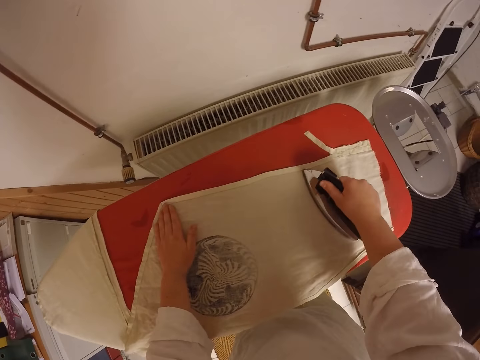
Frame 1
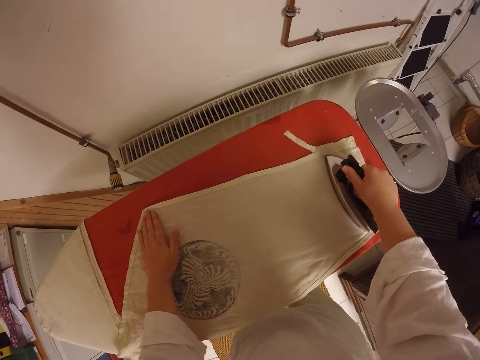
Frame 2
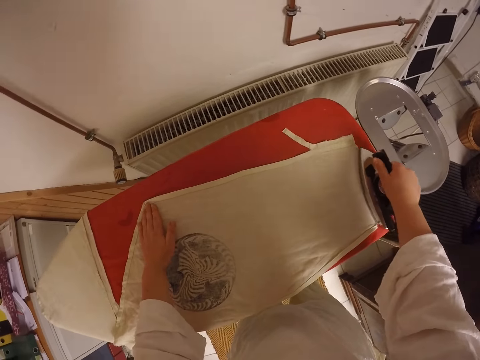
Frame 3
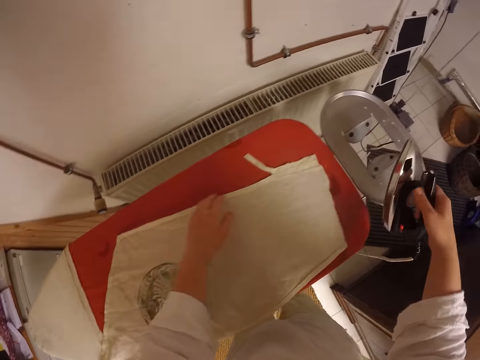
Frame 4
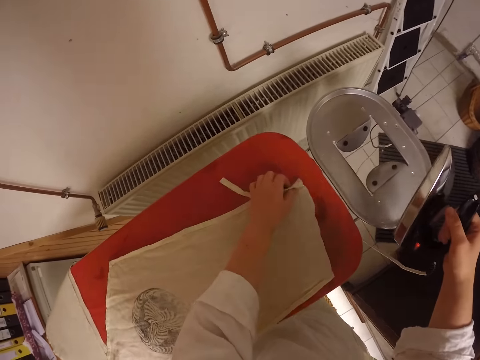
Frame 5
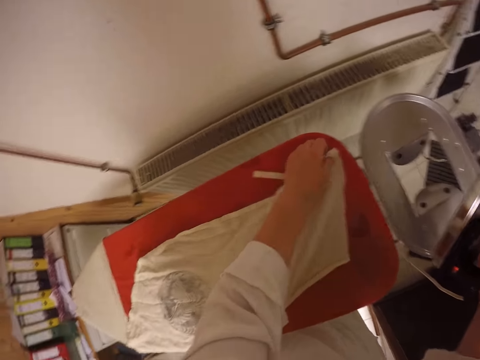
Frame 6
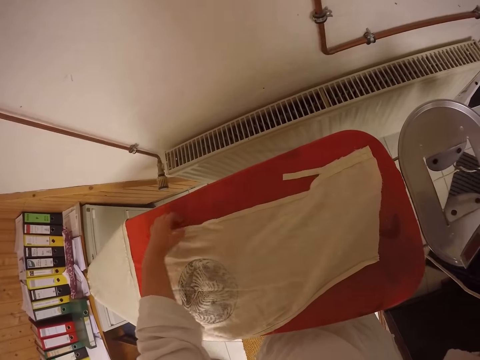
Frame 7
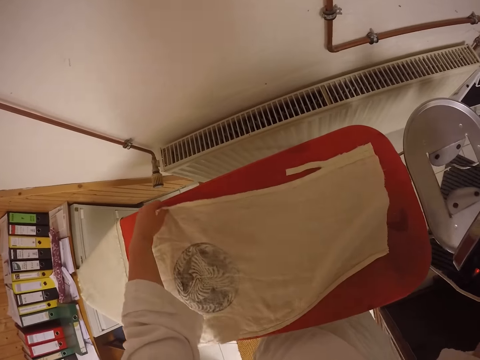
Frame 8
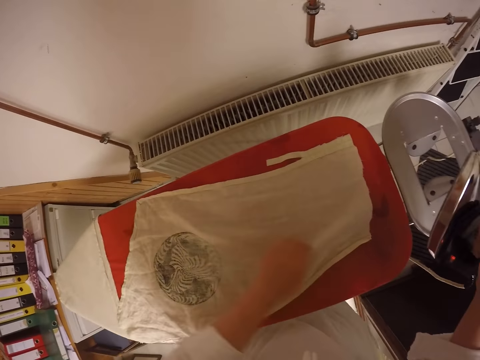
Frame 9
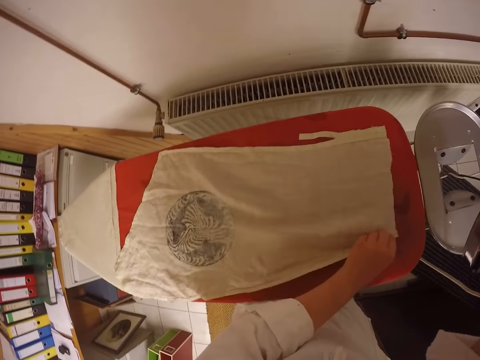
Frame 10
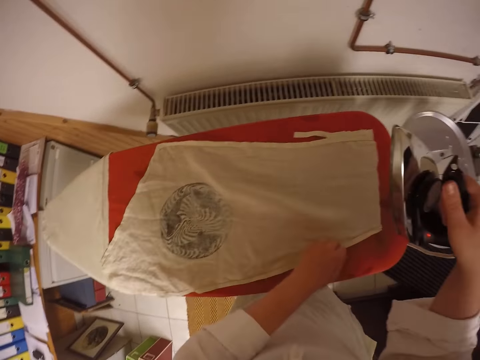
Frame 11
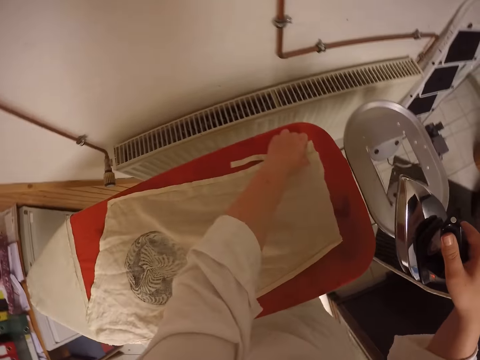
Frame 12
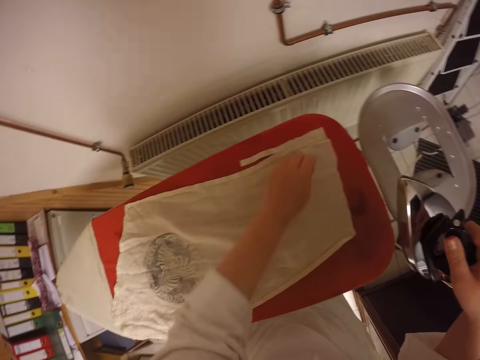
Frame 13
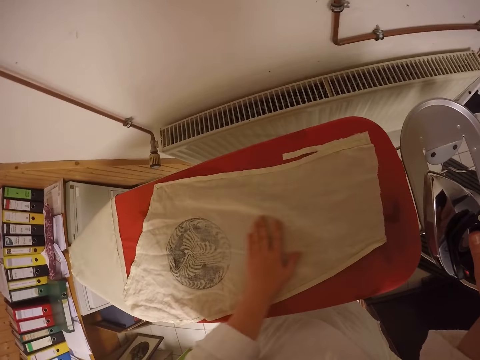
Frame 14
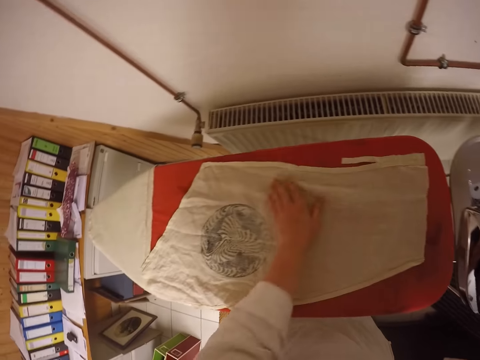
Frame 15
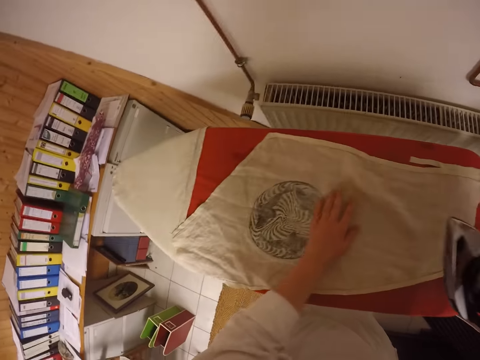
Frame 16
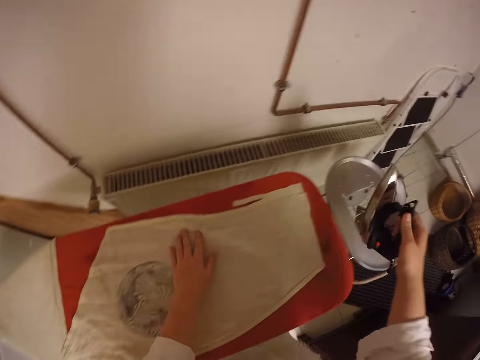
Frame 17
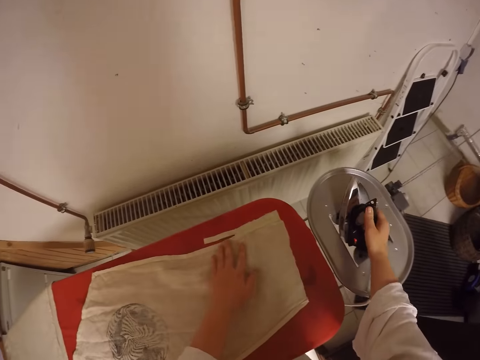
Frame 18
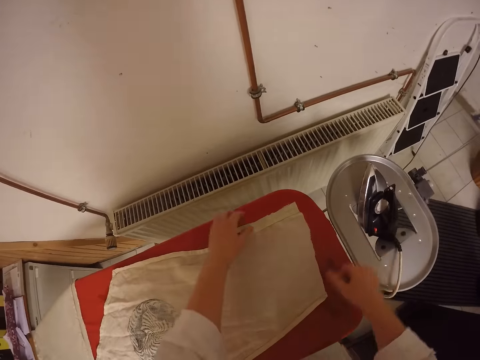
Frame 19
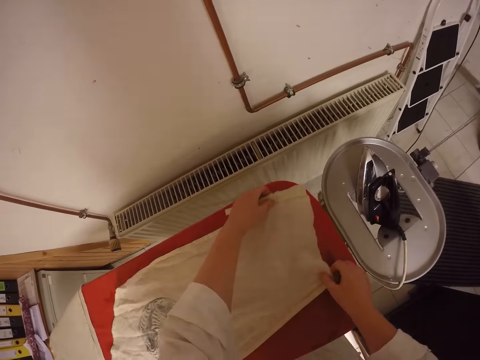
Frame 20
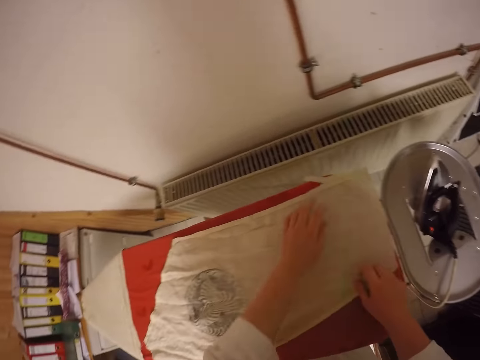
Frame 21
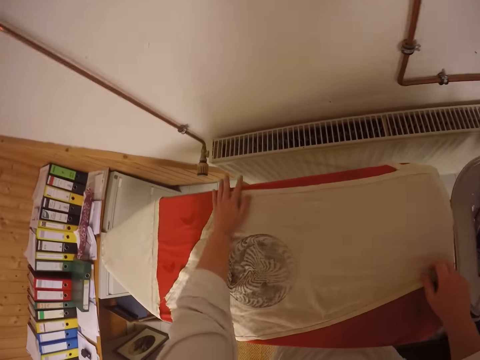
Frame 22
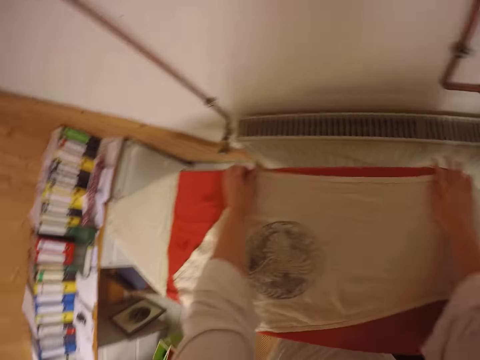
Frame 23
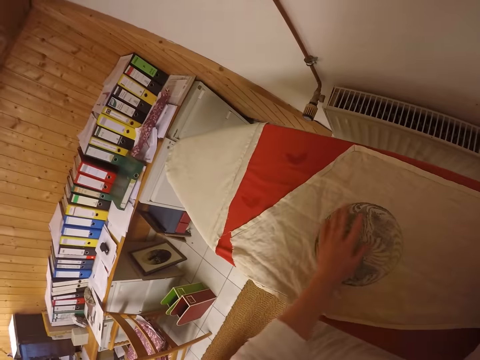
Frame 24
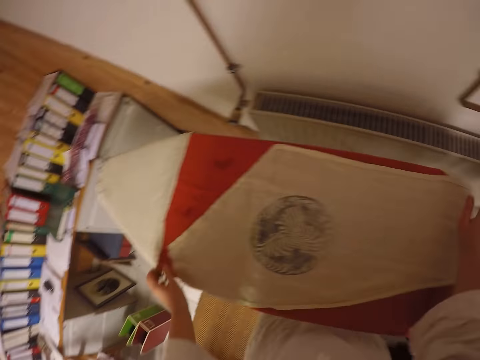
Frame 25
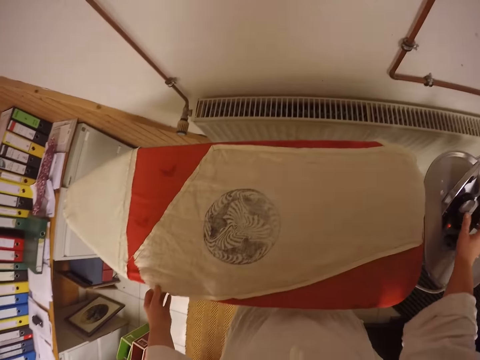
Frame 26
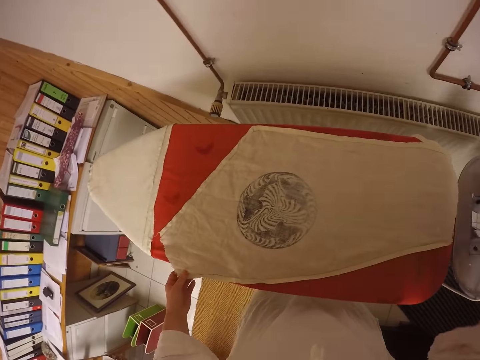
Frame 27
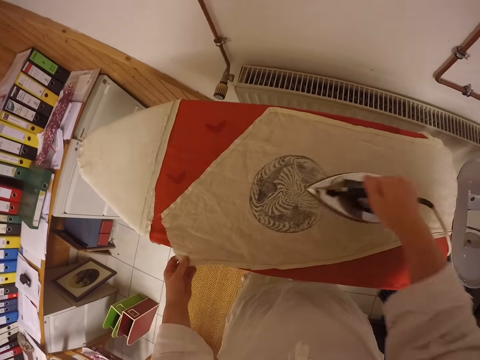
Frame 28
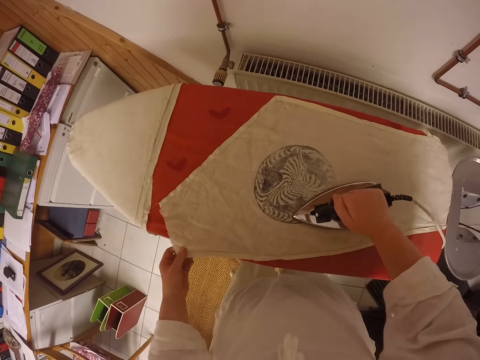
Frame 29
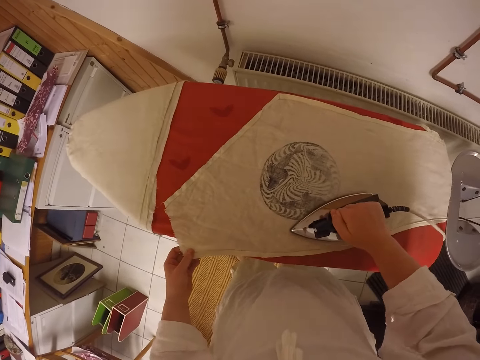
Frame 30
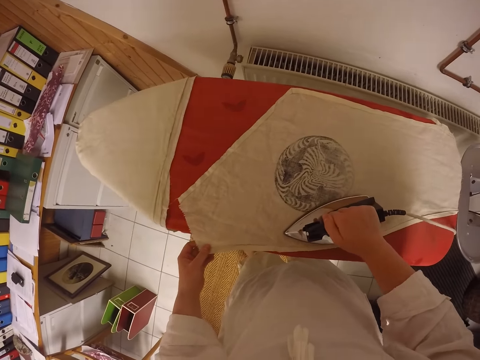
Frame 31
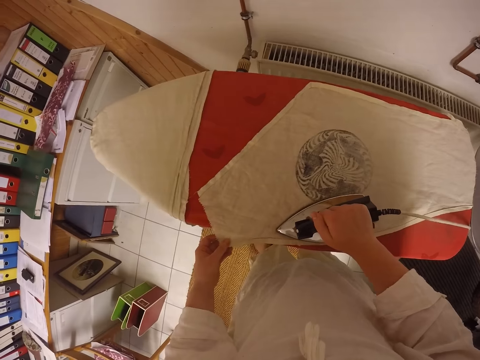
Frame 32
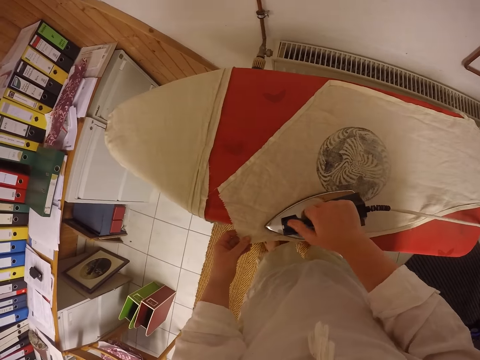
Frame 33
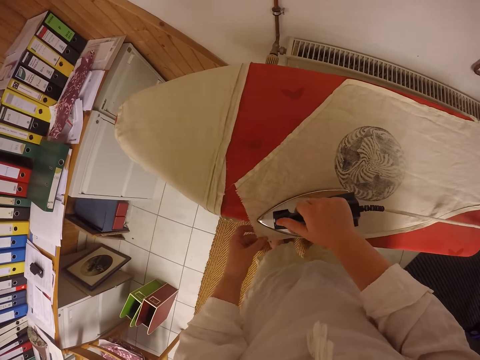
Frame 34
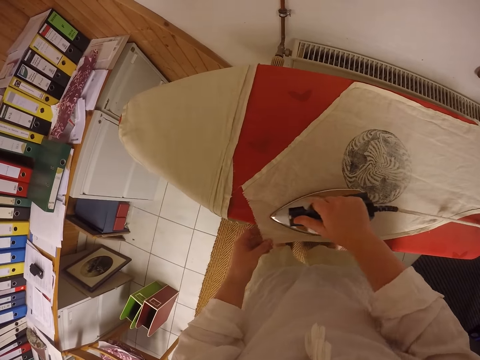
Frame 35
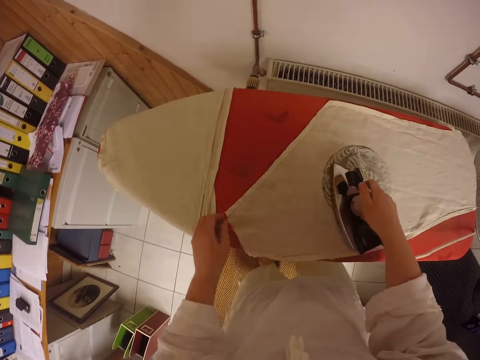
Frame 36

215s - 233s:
The camera wearer pauses ironing. They move the cloth on the ironing board sideways. They adjust the cloth on the ironing board. They place the iron on the ironing board. They move the cloth on the ironing board sideways. They adjust the cloth on the ironing board. They take the iron on the ironing board. They iron the cloth on the ironing board.

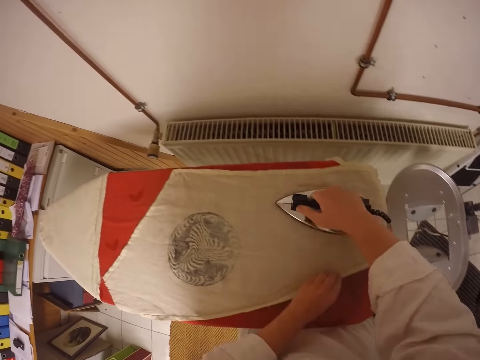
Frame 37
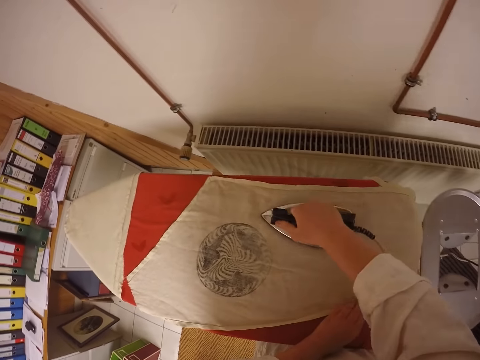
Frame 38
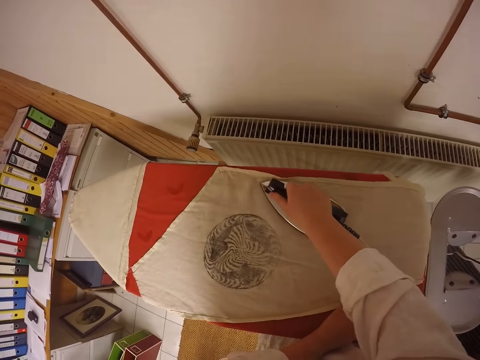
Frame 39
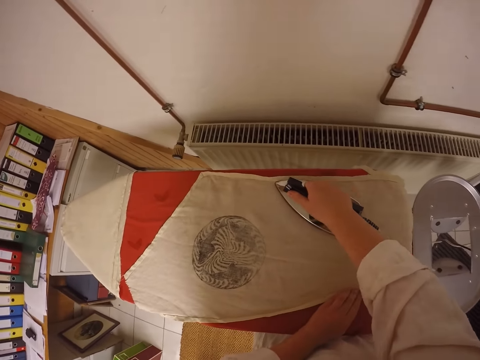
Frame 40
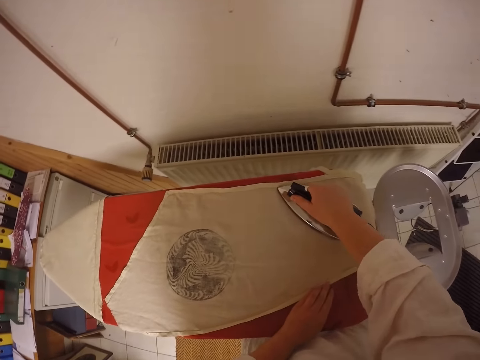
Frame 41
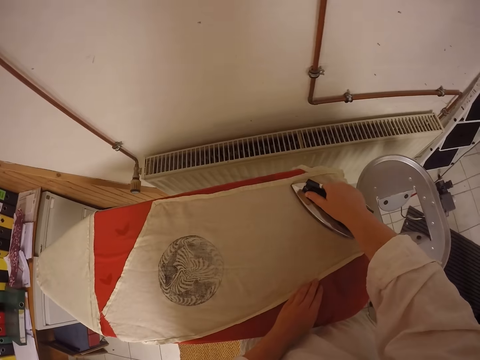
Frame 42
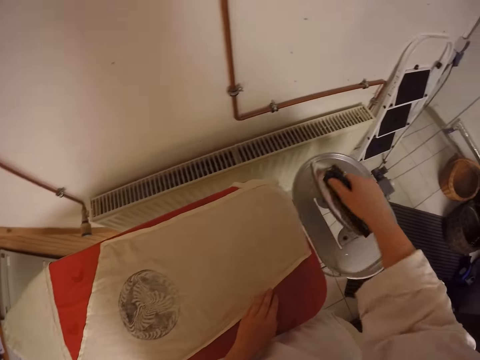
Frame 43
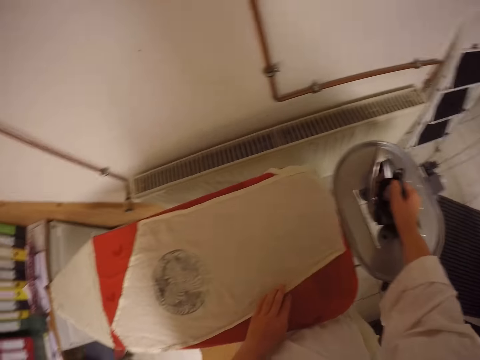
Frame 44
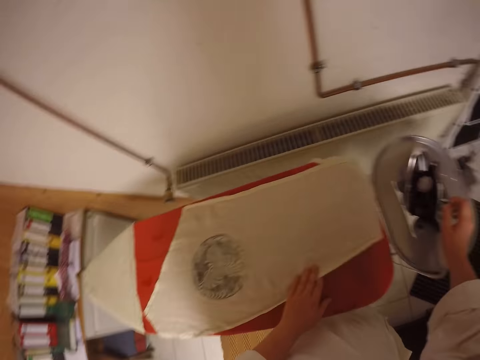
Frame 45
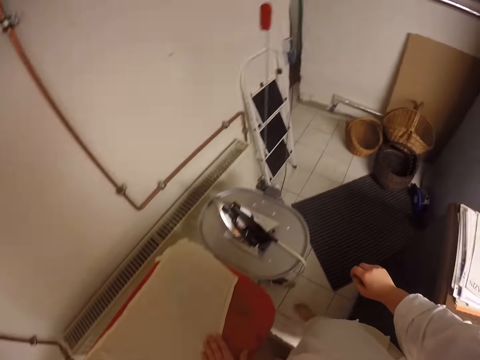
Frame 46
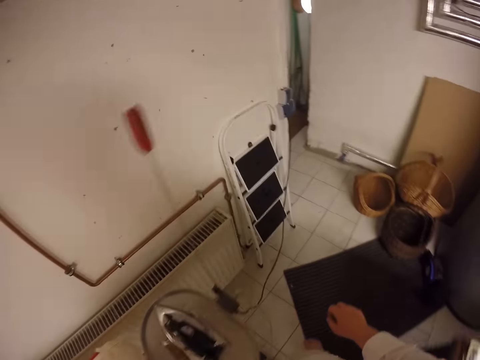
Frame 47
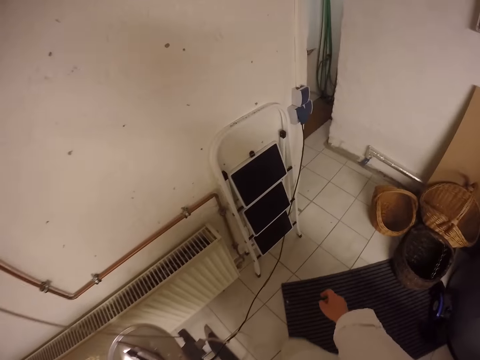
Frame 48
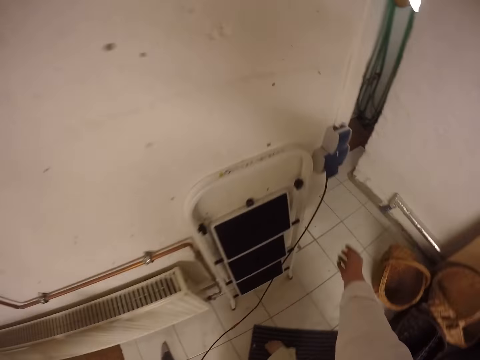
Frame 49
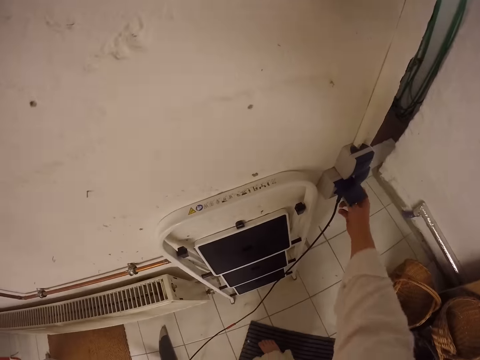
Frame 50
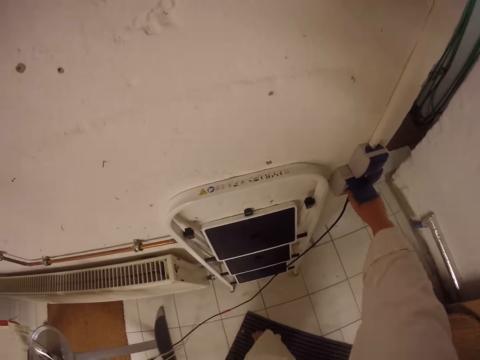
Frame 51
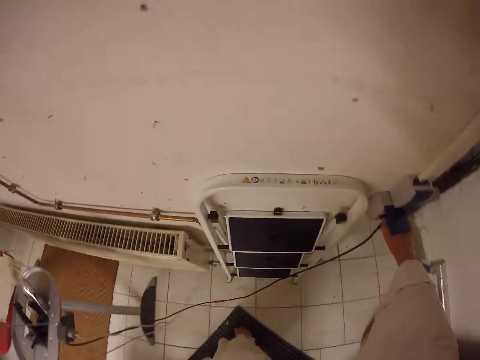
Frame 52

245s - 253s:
The camera wearer stops ironing. They place the iron on the ironing board. They walk around the room. They go towards the socket. They switch the socket. They remove the iron plug from the socket.
